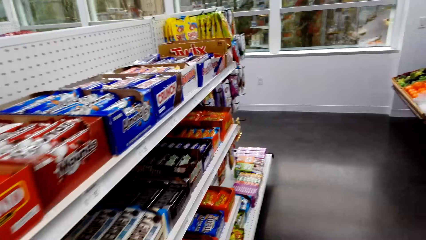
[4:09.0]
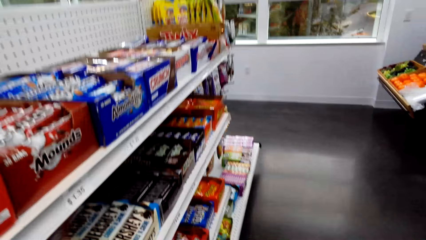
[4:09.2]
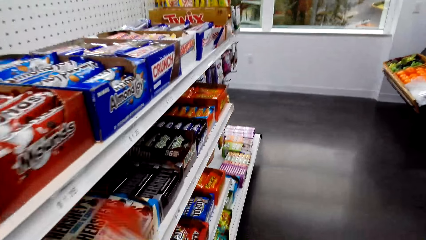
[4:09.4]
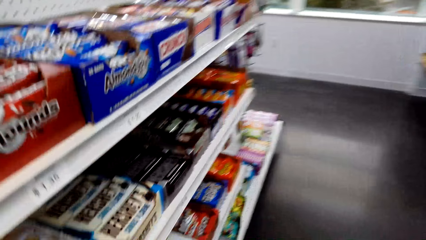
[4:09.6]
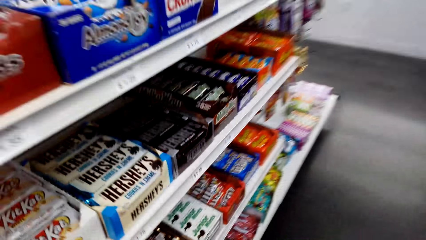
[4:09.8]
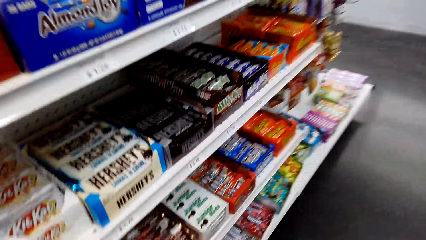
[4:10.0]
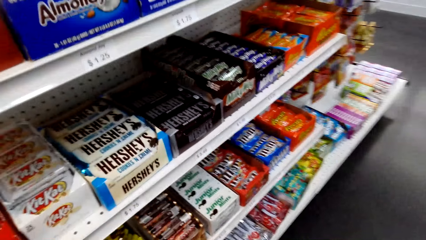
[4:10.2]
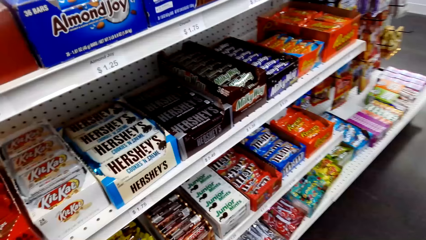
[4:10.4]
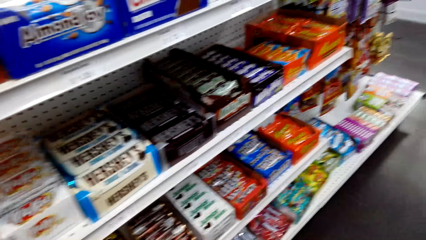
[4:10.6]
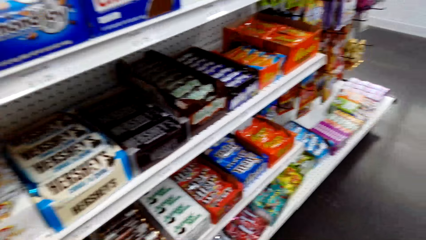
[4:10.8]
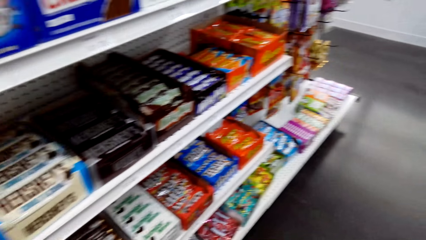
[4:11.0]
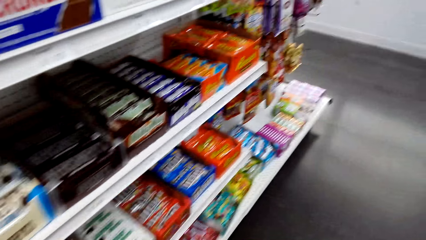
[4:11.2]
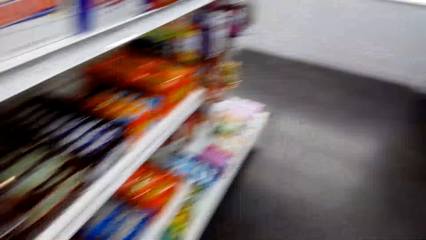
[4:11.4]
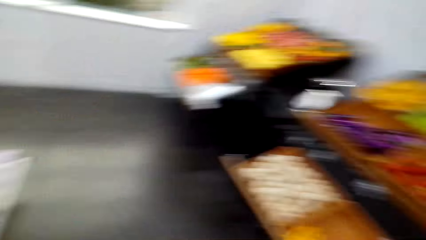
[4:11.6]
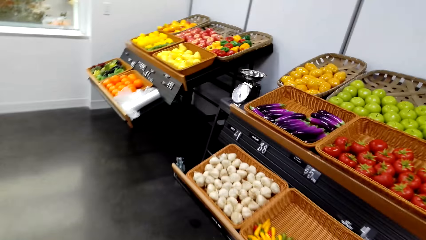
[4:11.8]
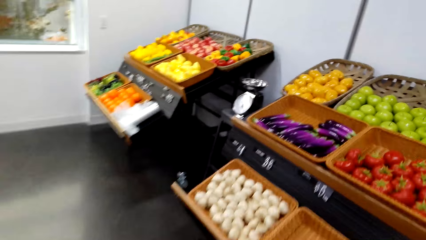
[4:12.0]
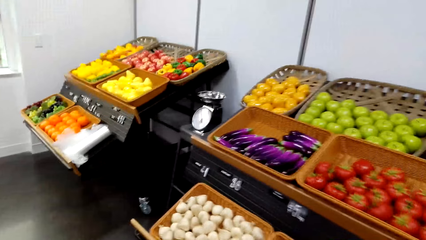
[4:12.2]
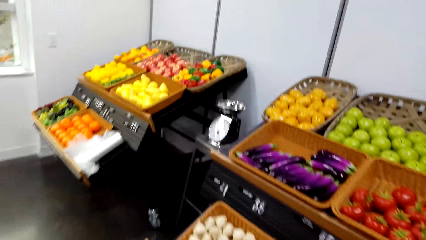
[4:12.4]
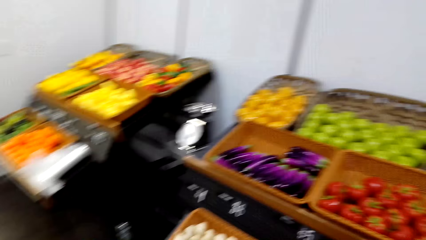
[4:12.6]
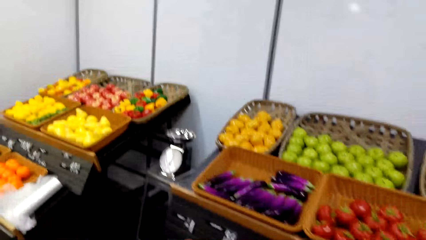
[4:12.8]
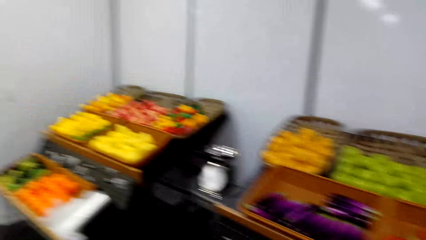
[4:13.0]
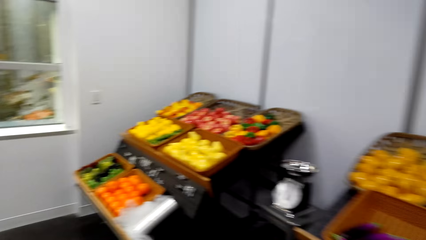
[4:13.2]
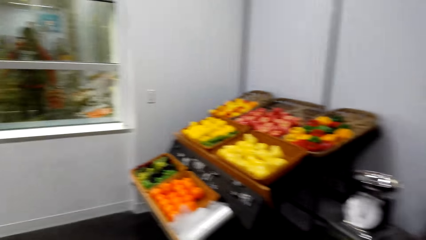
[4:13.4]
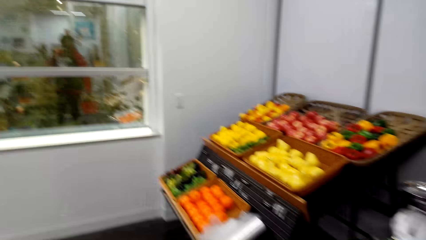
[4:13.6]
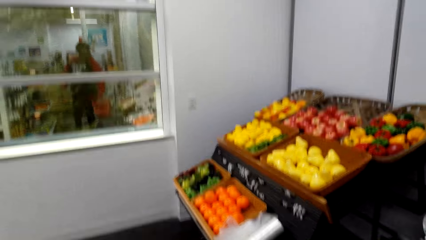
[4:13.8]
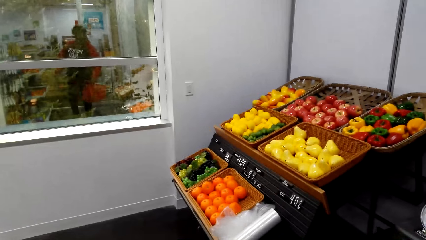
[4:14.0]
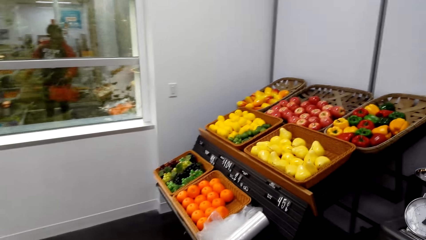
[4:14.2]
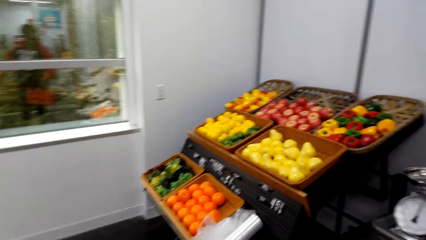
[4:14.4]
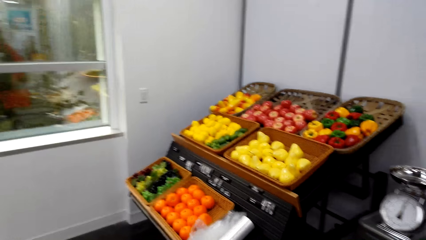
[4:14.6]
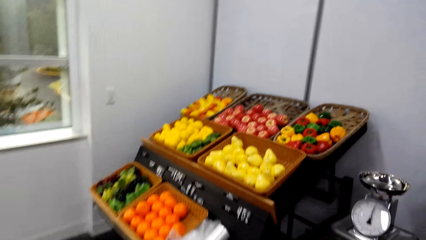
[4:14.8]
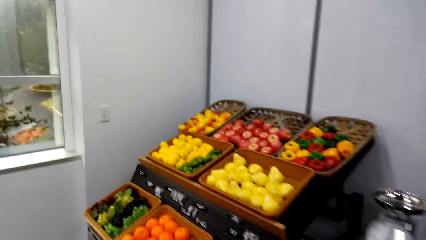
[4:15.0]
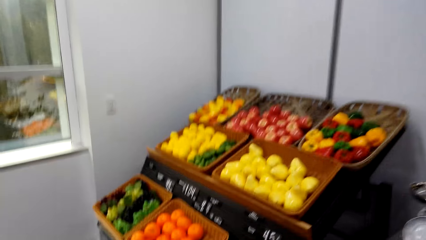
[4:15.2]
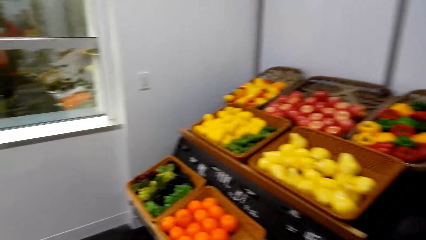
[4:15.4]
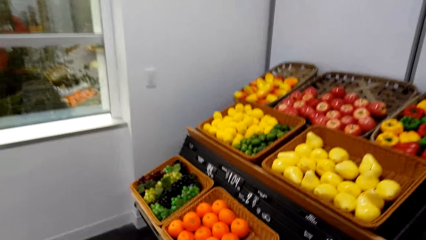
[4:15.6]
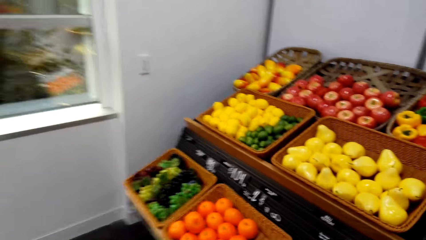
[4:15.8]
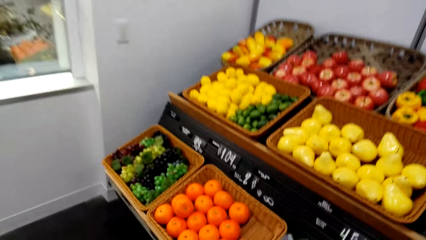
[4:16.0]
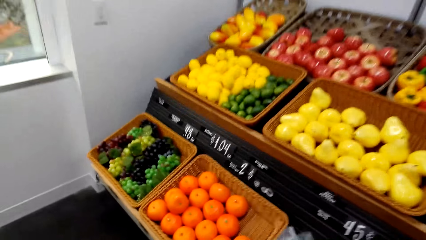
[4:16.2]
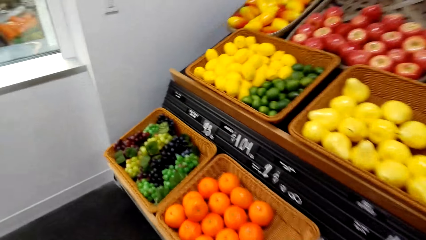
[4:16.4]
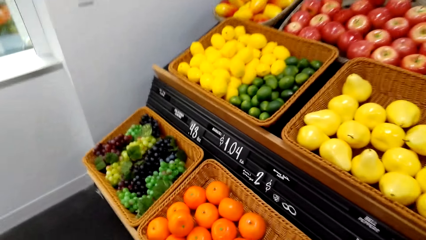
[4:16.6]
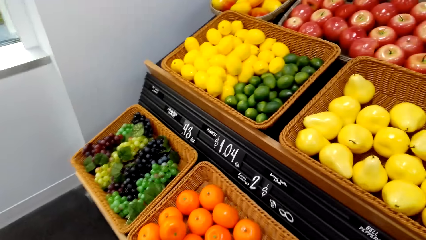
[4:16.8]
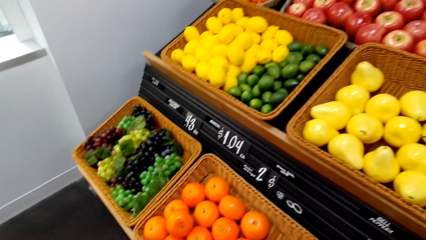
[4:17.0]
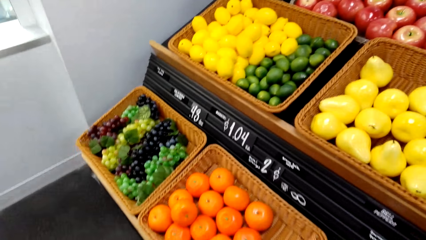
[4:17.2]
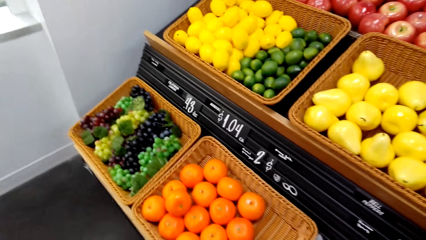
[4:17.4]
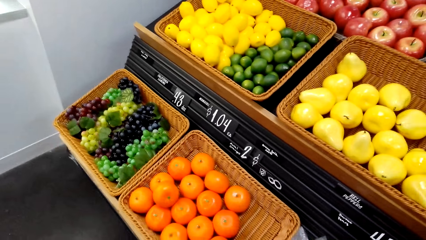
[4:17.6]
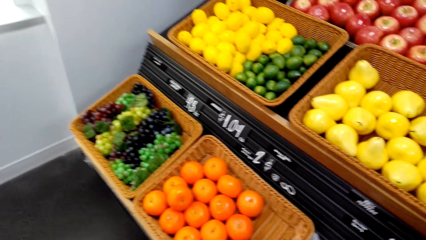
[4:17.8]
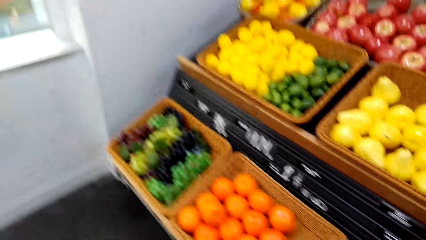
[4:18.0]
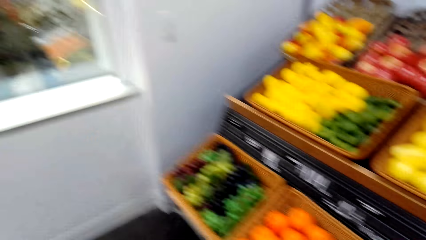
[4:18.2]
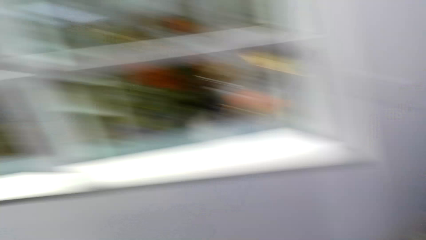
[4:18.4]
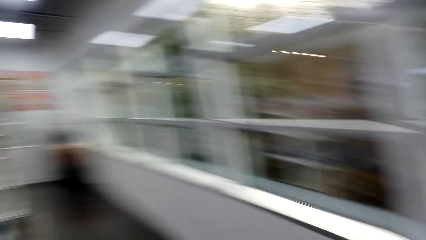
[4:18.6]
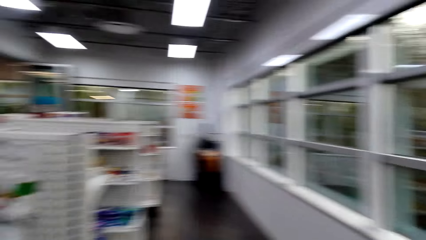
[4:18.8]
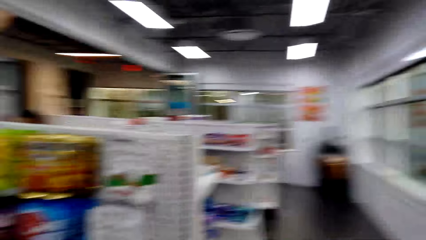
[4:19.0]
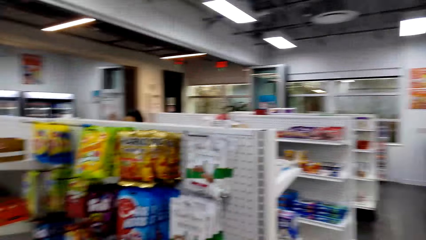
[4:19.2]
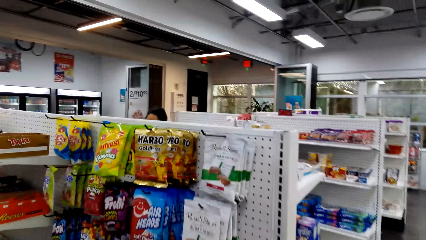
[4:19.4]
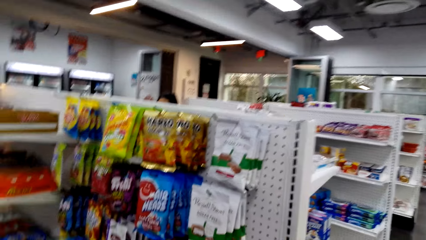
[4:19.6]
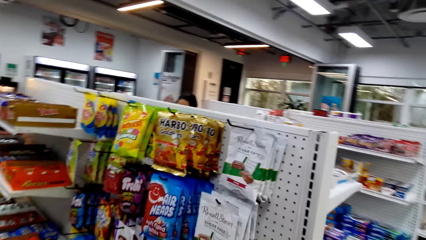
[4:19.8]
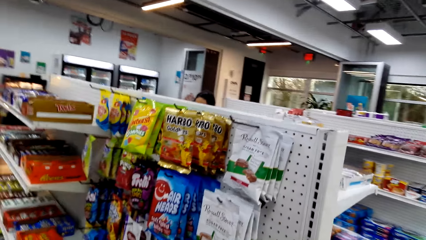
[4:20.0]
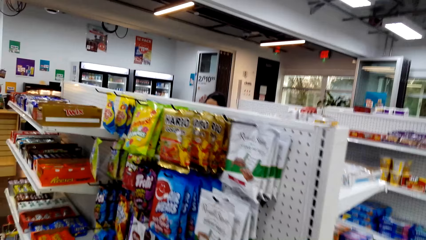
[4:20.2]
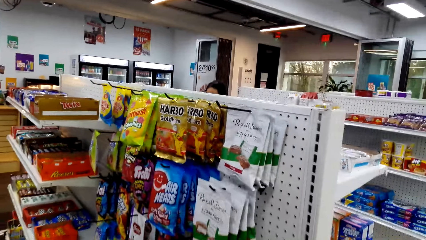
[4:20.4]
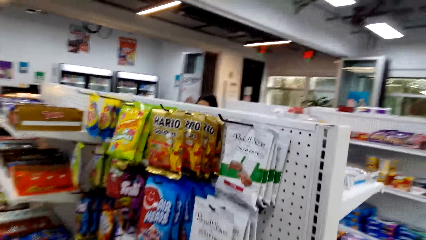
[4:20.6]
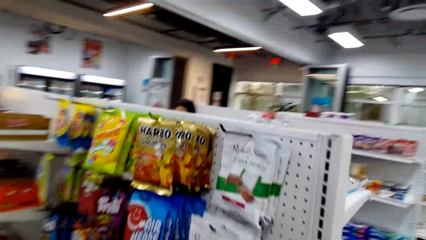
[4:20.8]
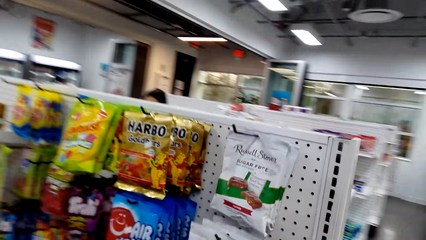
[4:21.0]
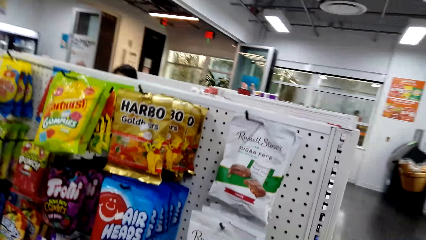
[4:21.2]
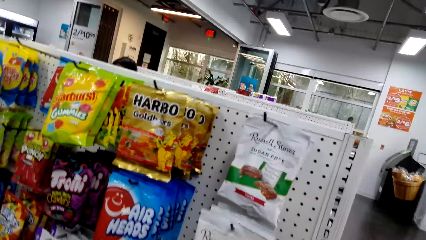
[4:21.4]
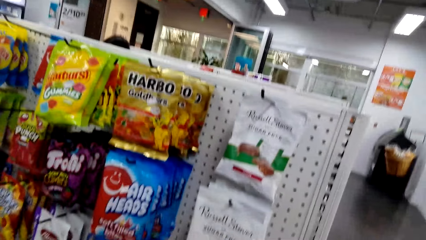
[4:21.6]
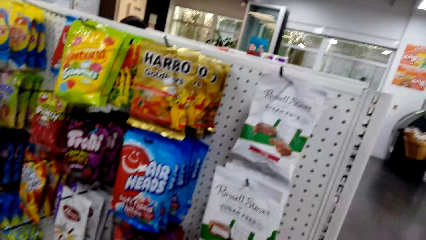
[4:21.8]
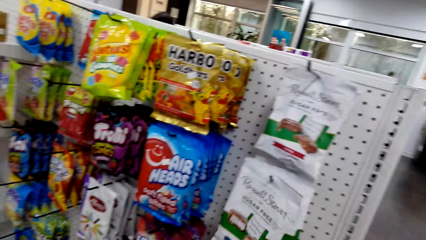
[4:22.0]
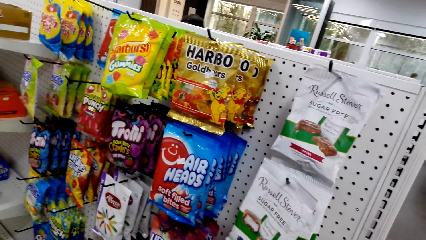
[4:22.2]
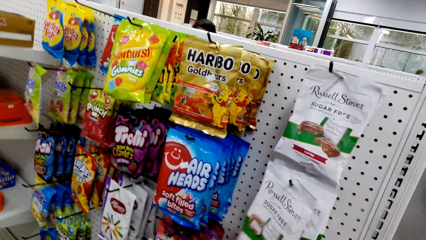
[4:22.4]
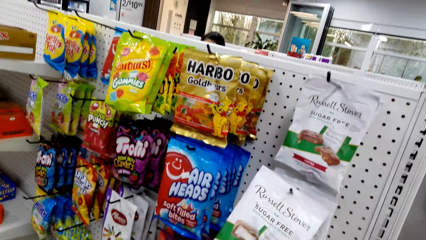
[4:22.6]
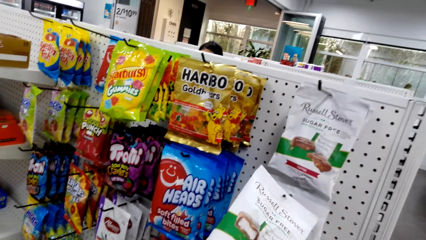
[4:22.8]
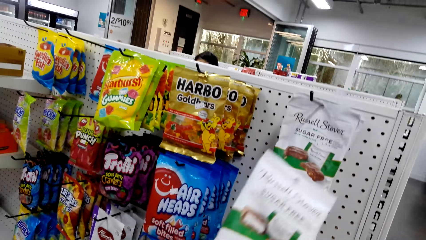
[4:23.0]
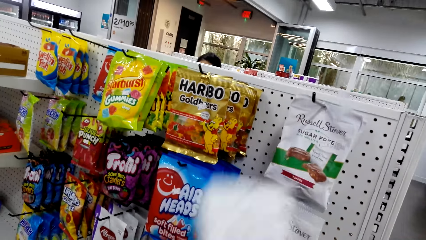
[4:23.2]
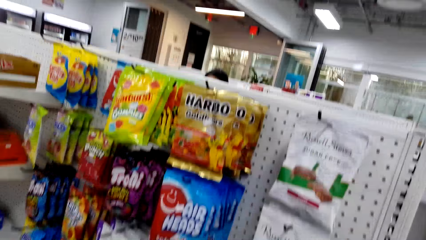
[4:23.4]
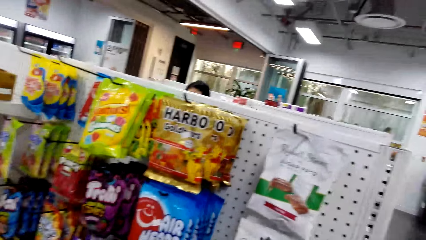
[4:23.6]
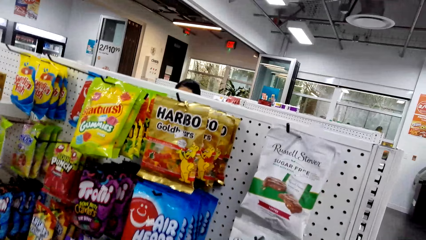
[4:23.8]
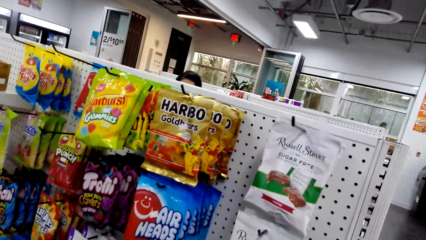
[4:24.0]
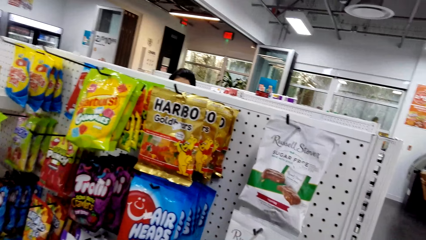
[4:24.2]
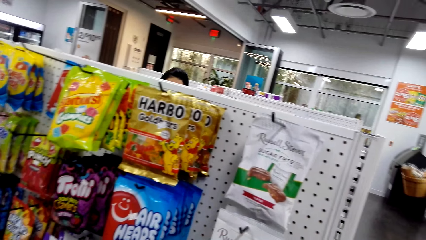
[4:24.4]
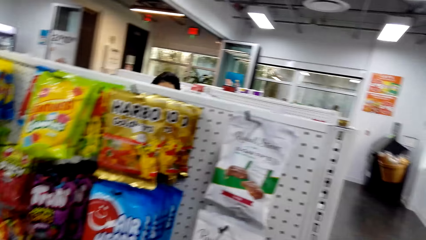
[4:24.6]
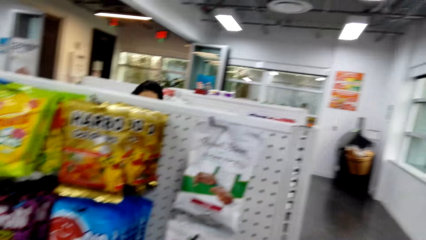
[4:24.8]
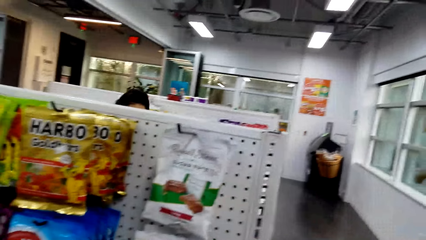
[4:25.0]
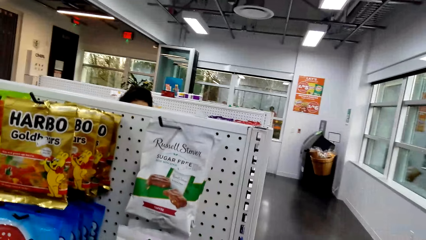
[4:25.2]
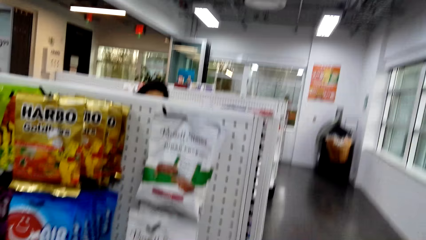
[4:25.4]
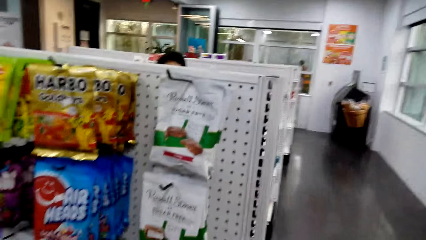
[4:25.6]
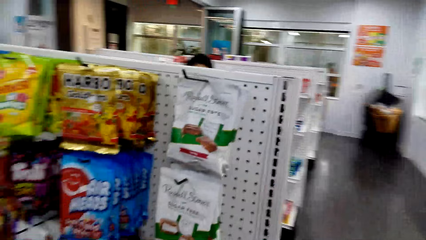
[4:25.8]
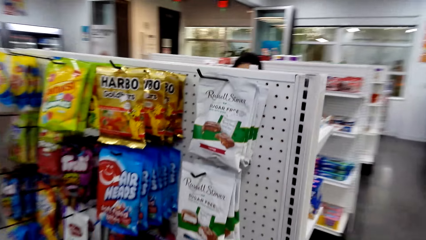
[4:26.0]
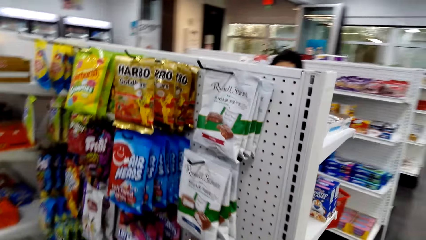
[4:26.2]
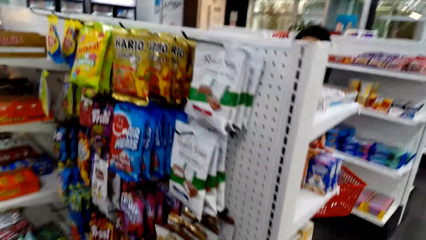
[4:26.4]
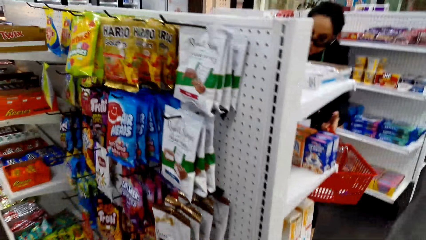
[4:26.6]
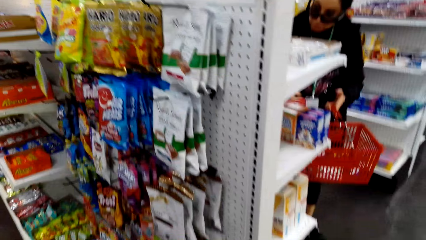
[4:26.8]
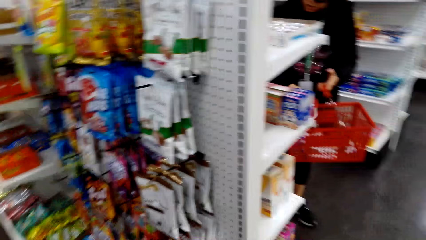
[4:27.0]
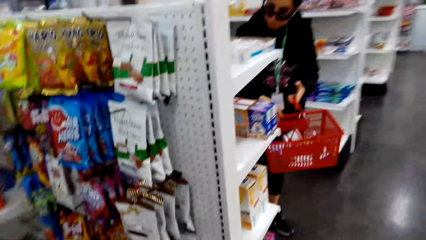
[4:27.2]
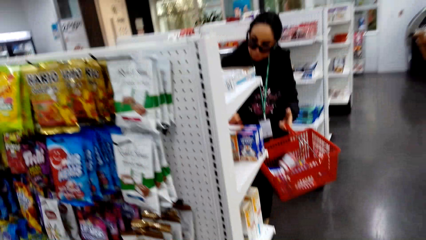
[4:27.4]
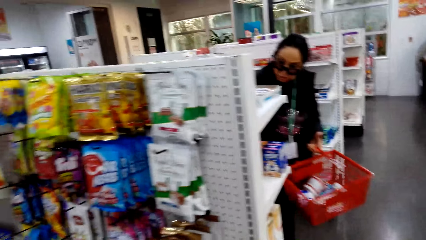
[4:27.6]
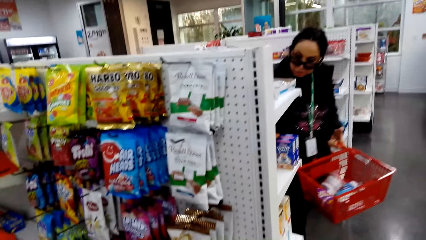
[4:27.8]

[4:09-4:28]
The camera wearer stares at the shelf. They move around the shelf and move towards the fruit shelf. They stare at the fruit. They walk along the shelf. They pick up something. They look around. They stare at the shelf.
